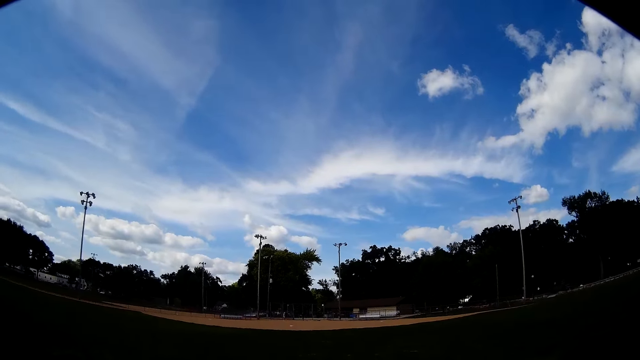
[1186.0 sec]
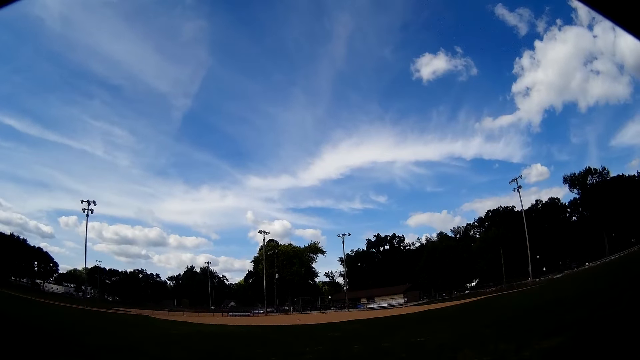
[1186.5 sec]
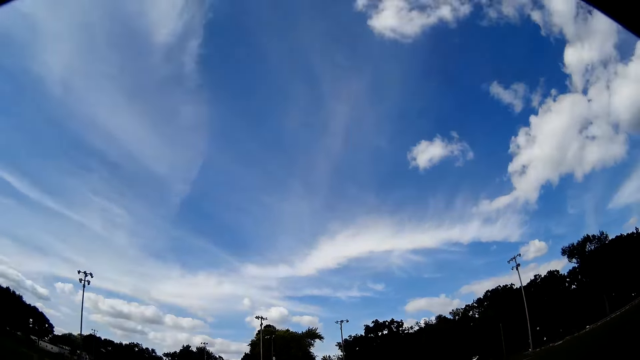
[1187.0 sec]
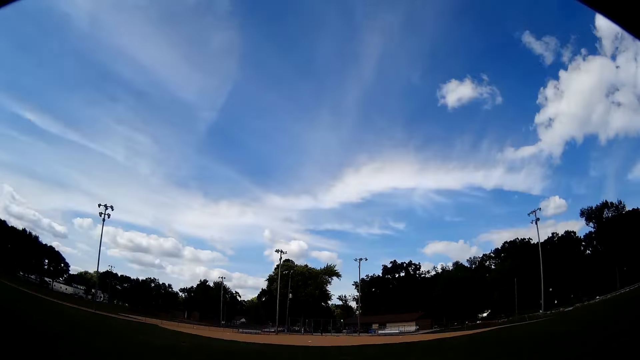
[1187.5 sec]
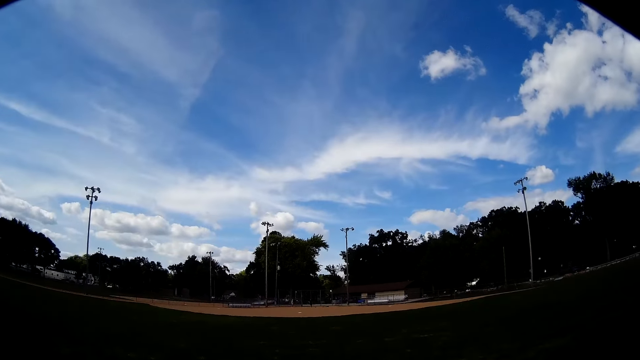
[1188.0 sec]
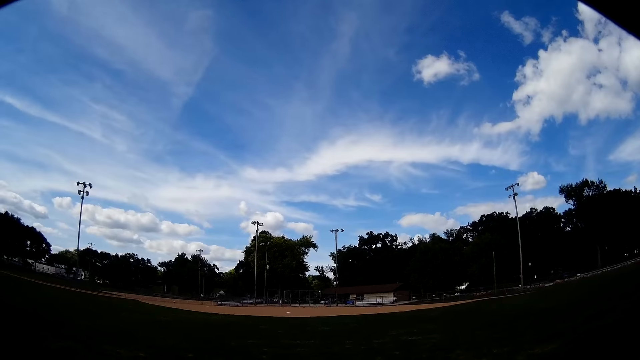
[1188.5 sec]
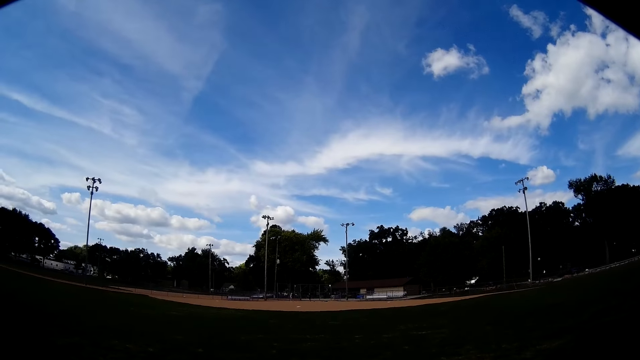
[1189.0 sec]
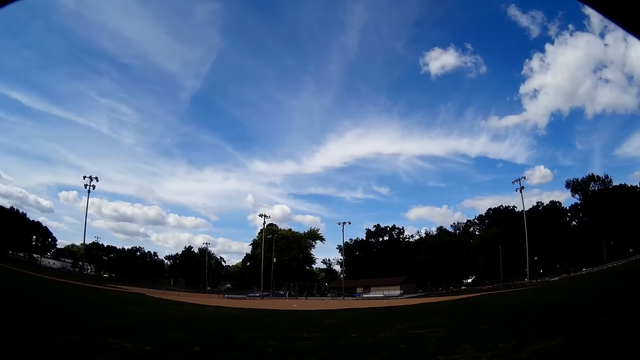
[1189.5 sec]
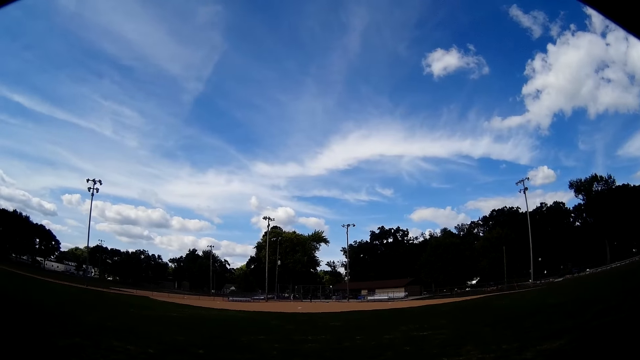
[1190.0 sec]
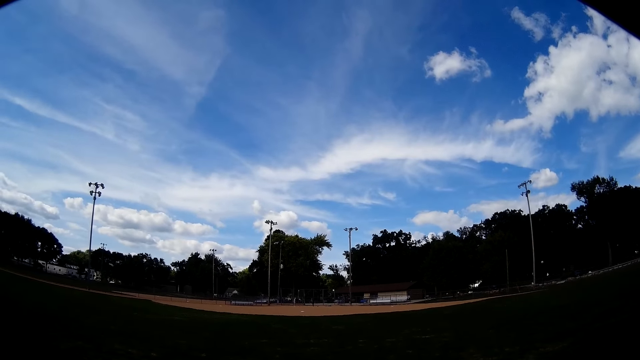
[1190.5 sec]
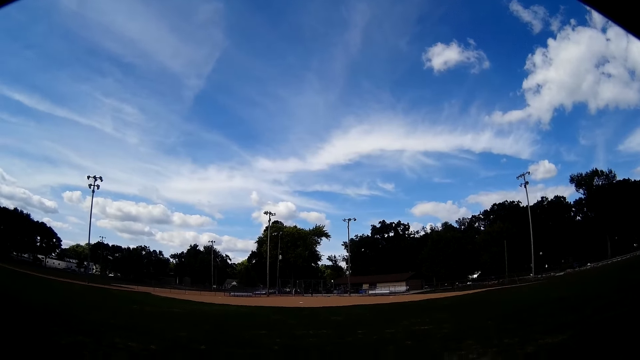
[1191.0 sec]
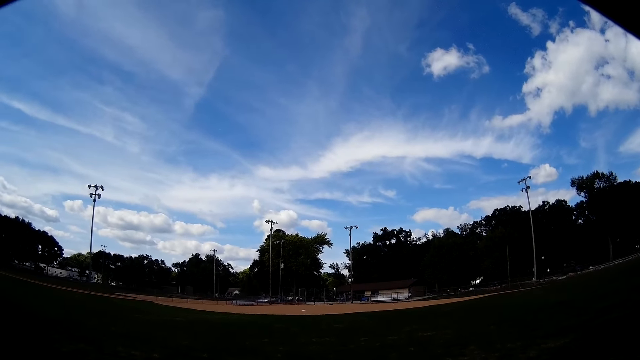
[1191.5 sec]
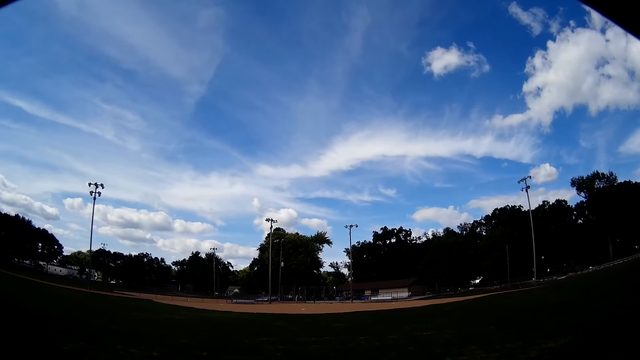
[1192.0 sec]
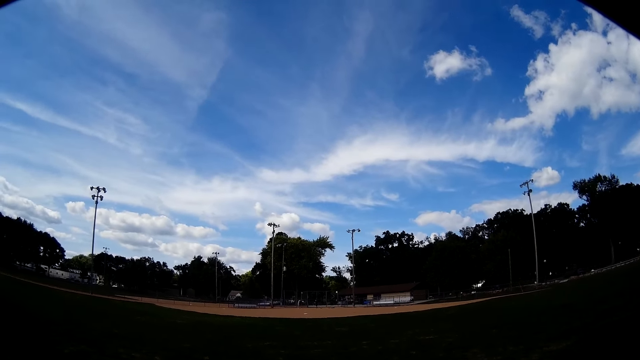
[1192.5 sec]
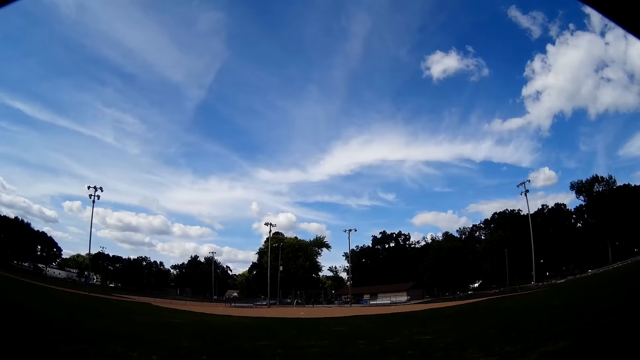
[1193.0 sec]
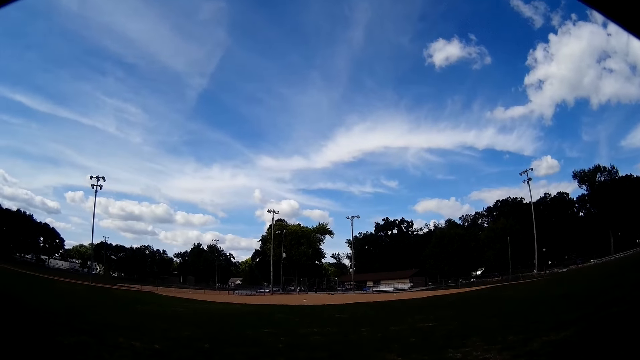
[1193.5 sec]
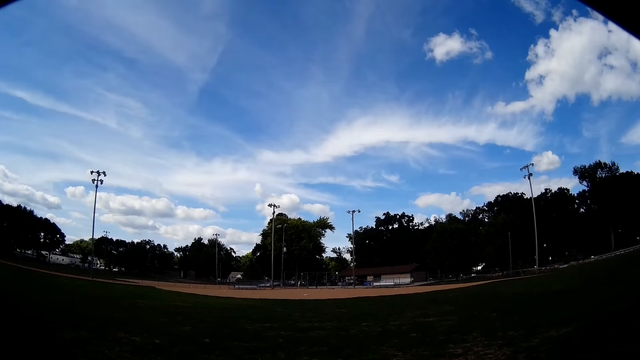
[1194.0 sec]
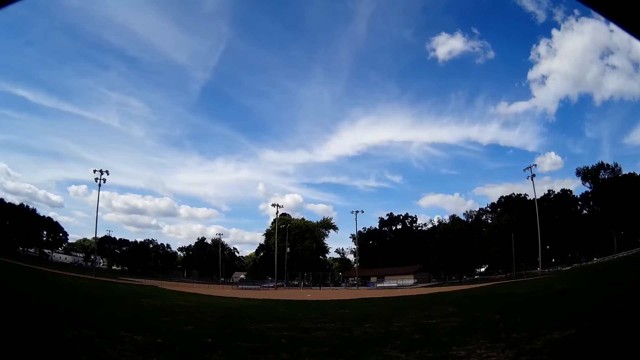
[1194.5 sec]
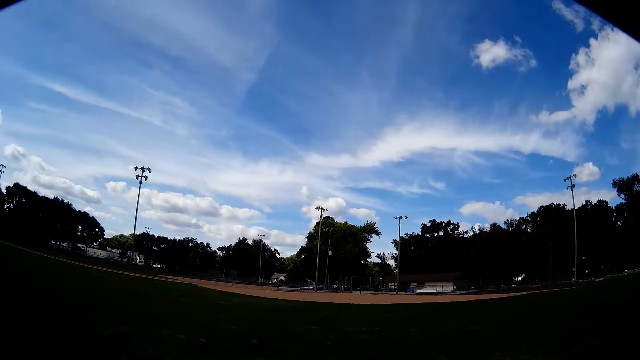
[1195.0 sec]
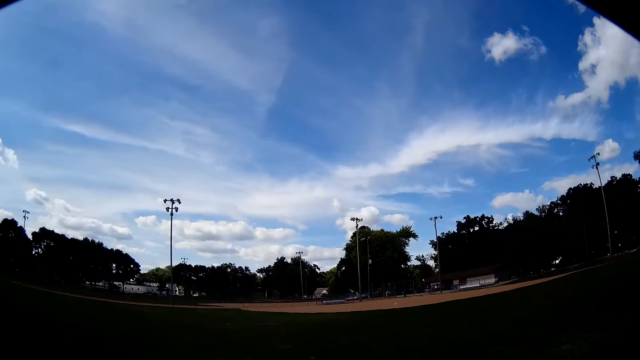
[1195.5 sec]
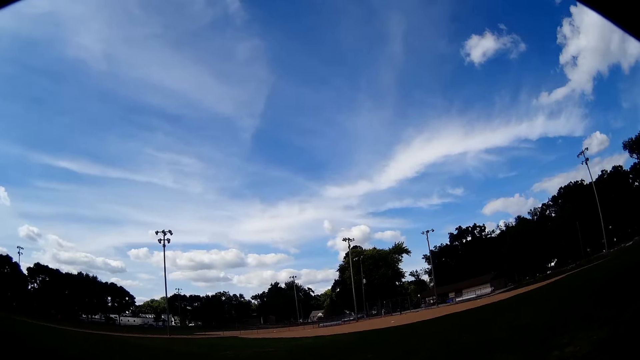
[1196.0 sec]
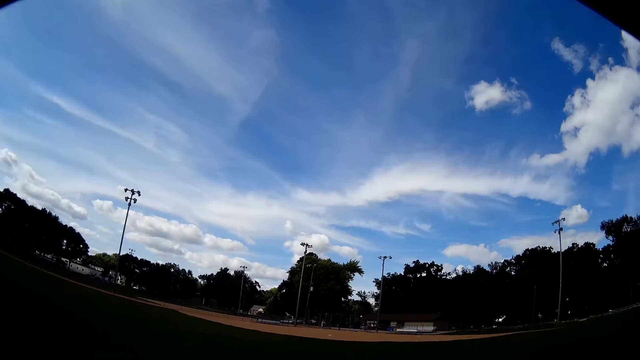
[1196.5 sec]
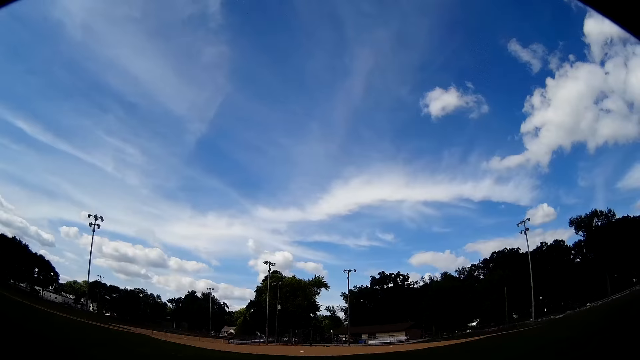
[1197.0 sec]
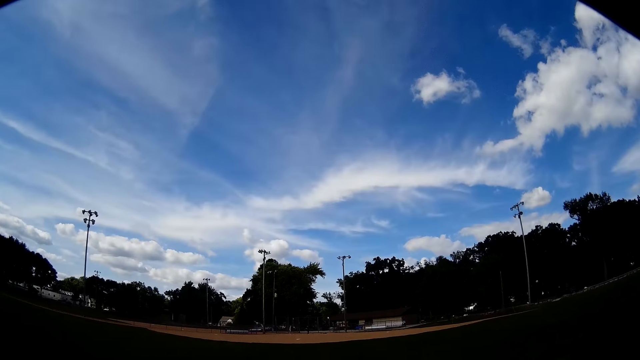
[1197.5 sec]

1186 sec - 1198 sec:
The camera wearer talks to the man and the other man. They look at the man and the other man.

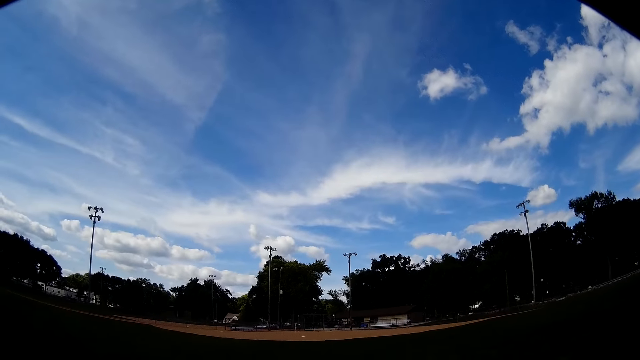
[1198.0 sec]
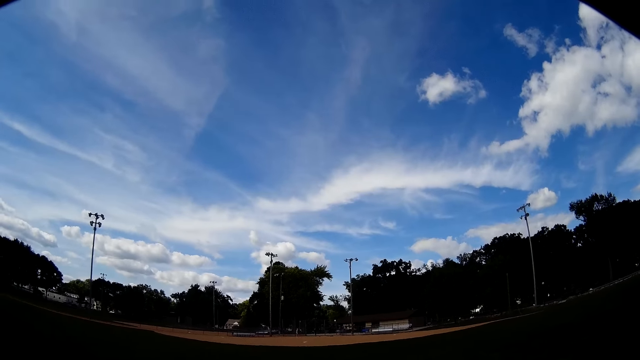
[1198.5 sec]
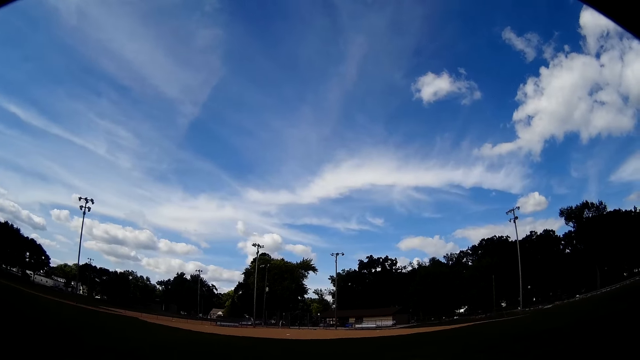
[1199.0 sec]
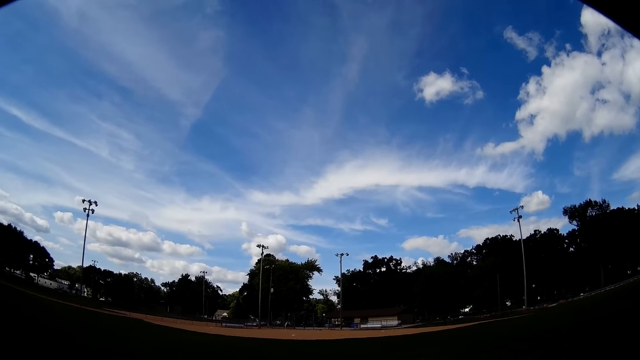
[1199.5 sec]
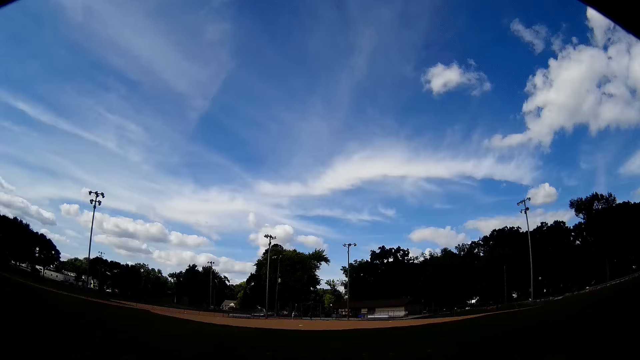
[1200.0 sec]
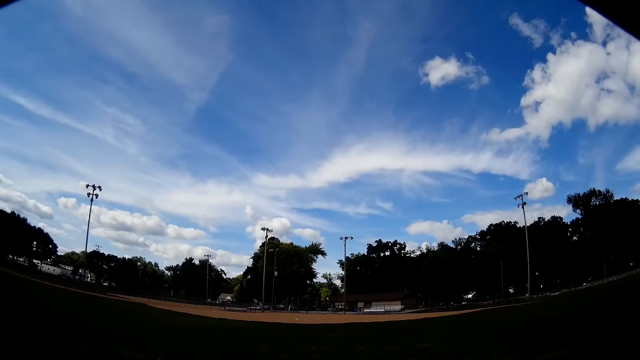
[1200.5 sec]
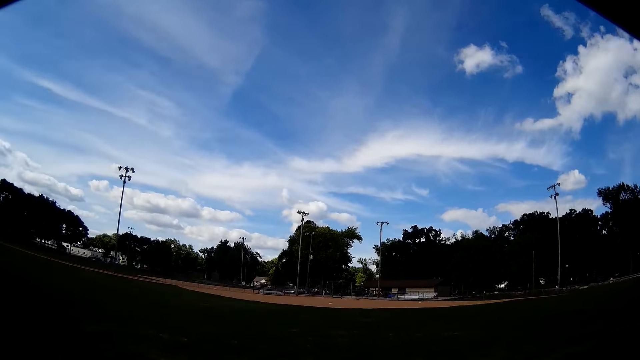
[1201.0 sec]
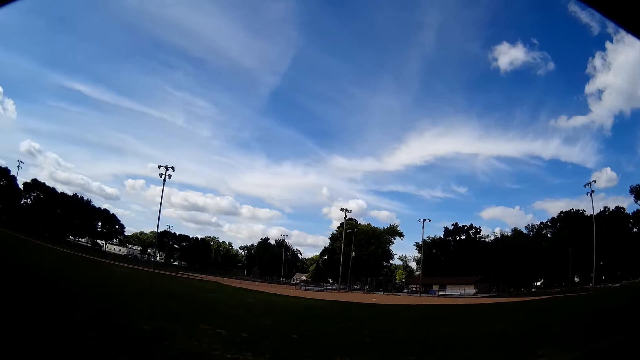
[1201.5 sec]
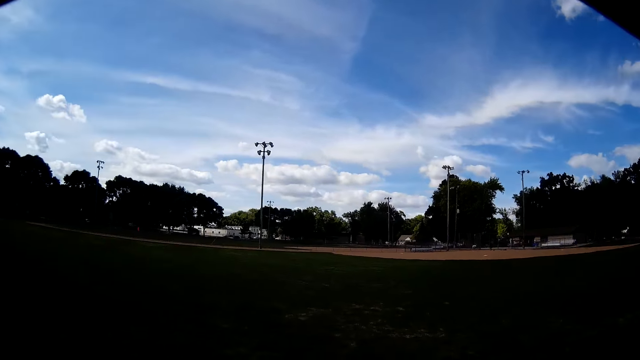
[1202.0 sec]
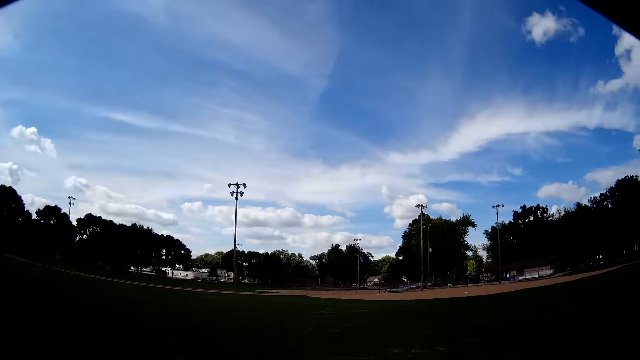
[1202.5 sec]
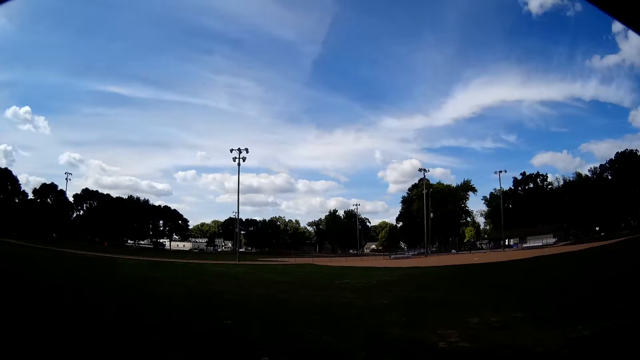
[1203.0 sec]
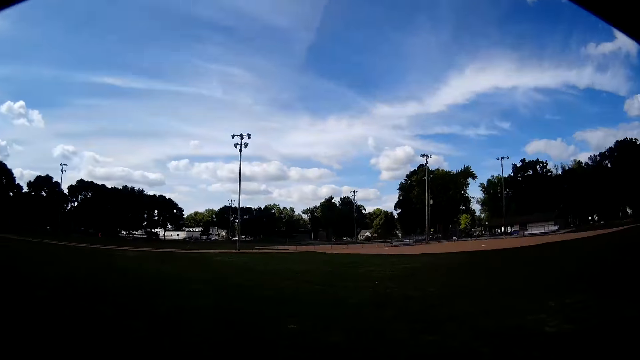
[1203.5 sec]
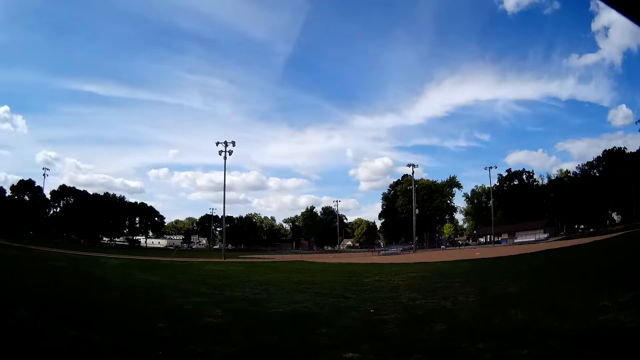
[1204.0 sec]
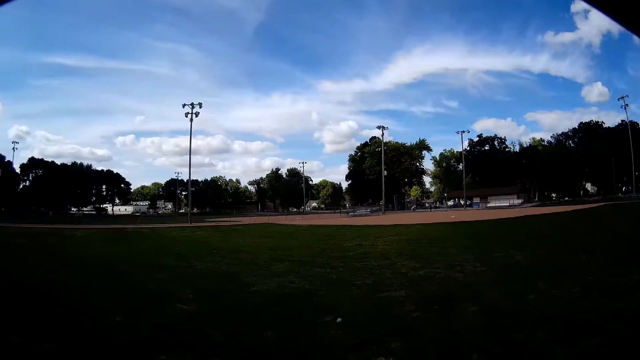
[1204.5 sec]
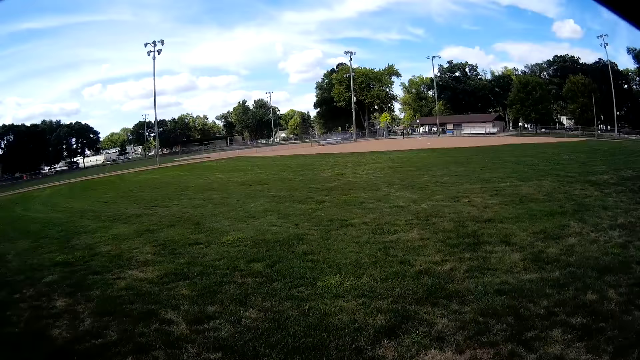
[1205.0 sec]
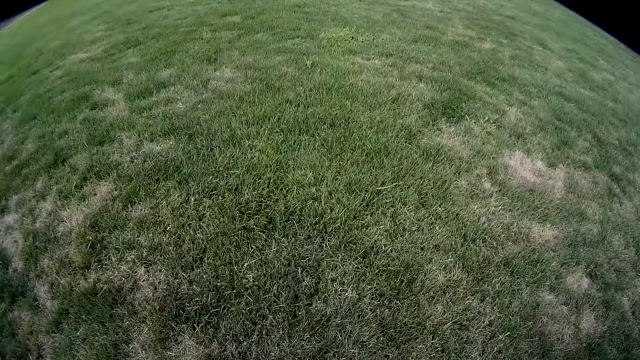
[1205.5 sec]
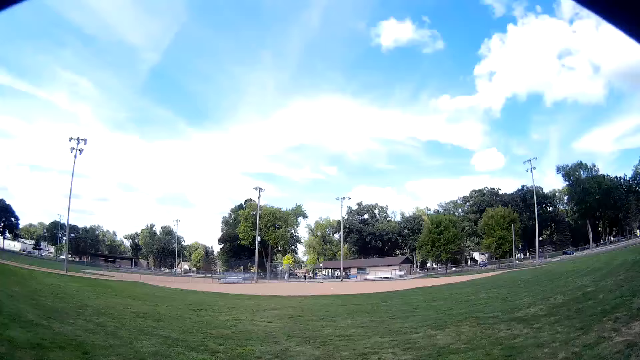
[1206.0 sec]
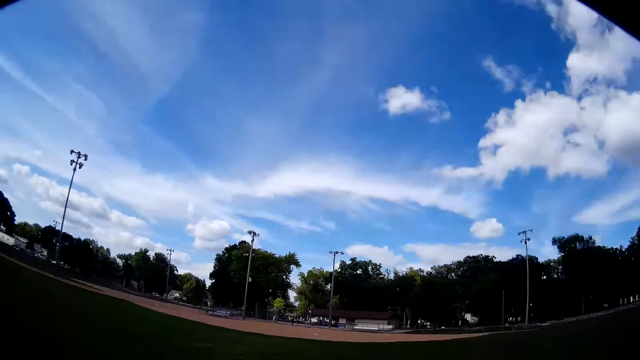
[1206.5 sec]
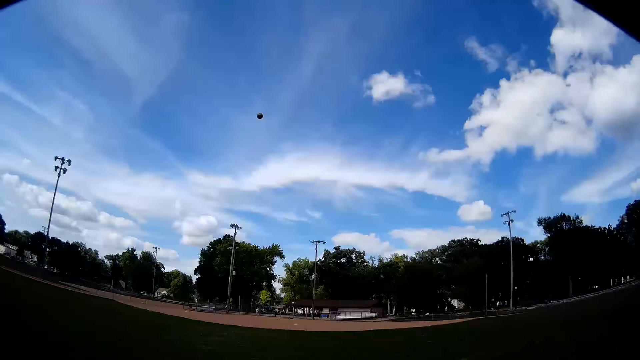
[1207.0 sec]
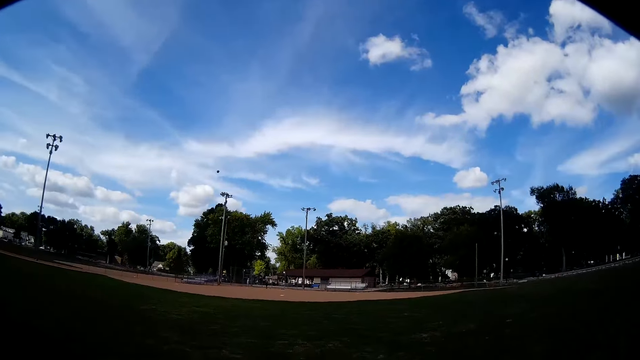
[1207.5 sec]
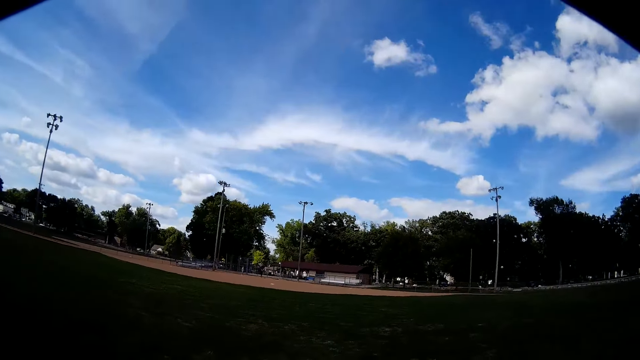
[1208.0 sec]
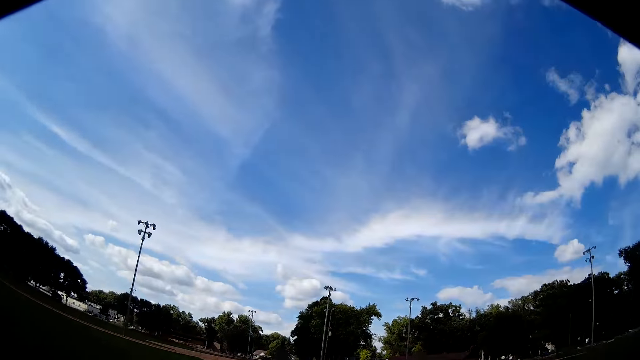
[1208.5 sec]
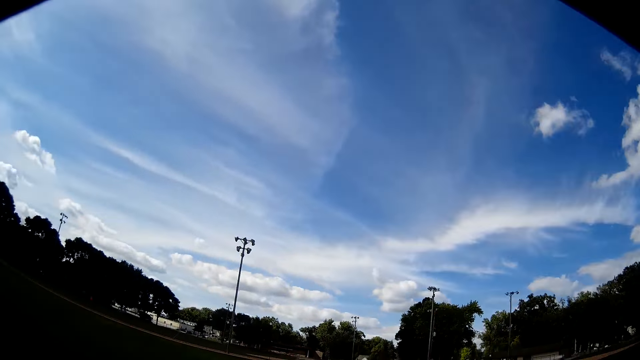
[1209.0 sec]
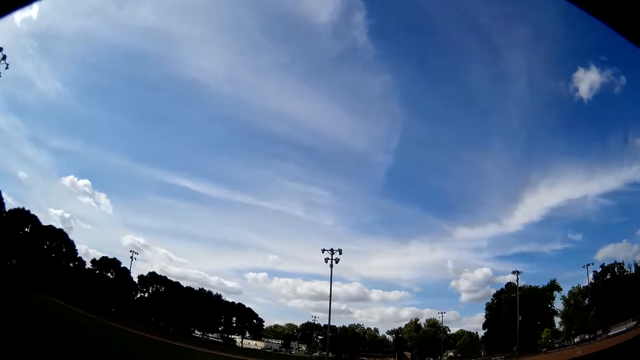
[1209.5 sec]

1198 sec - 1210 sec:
The other man throws the baseball to the camera wearer. The camera wearer walks toward the baseball. They pick up the baseball. They throw the baseball to the man and the other man.
